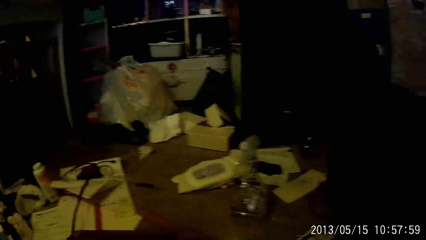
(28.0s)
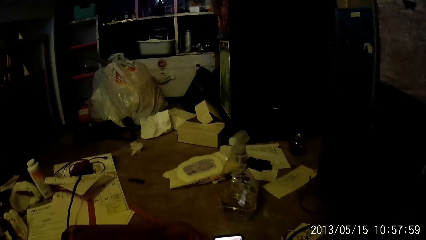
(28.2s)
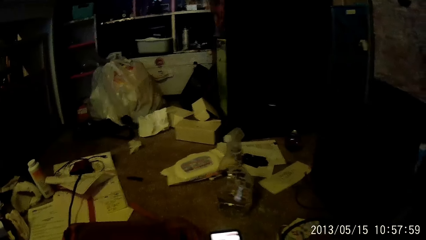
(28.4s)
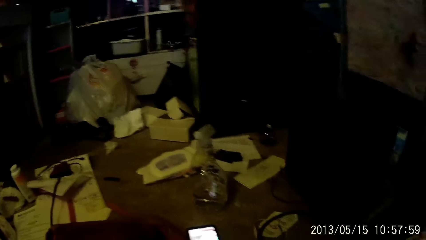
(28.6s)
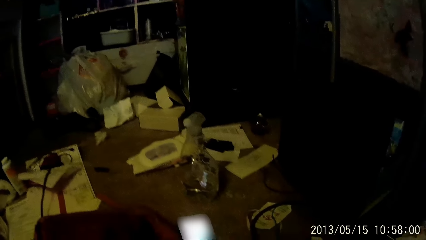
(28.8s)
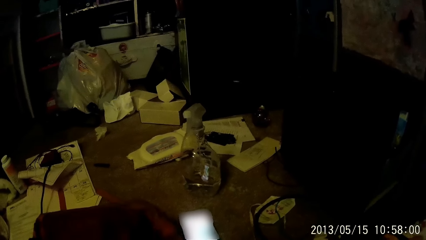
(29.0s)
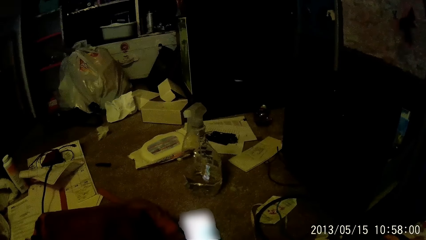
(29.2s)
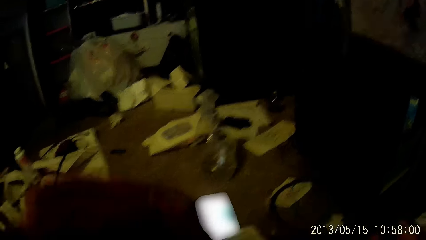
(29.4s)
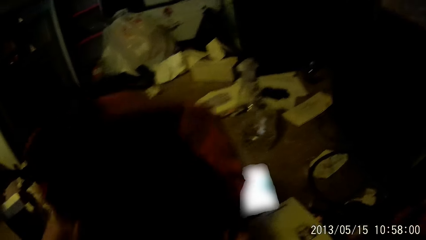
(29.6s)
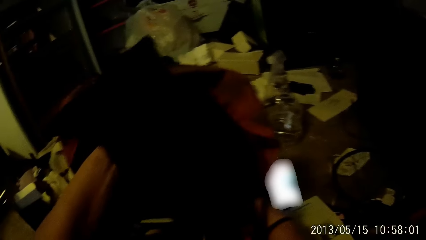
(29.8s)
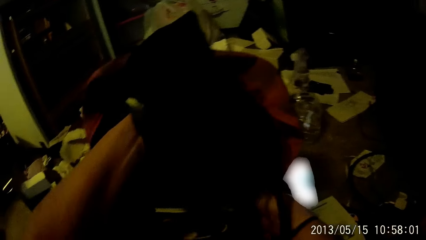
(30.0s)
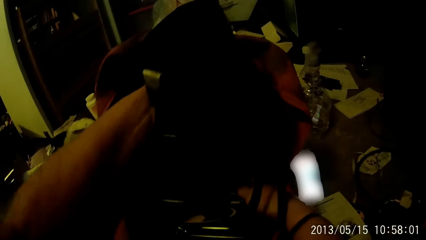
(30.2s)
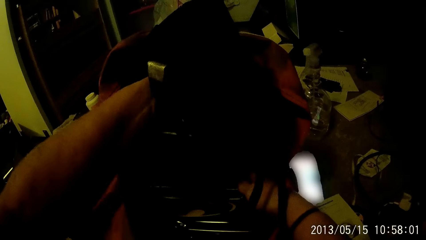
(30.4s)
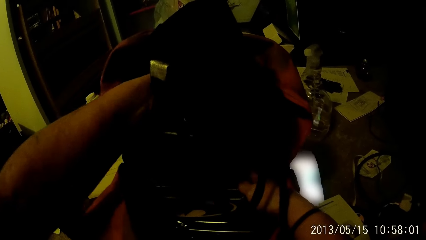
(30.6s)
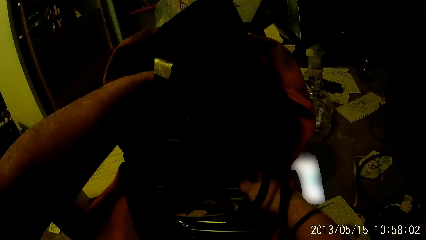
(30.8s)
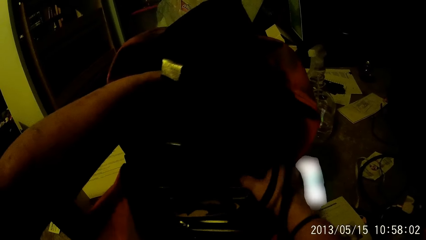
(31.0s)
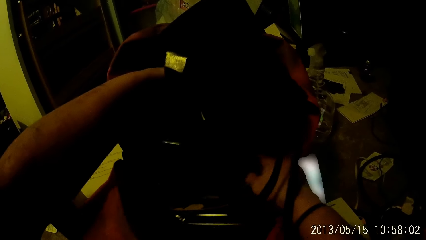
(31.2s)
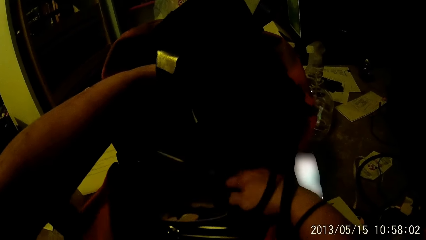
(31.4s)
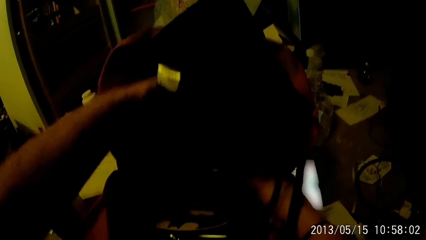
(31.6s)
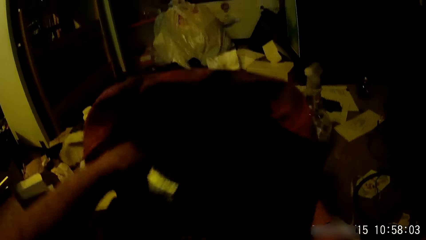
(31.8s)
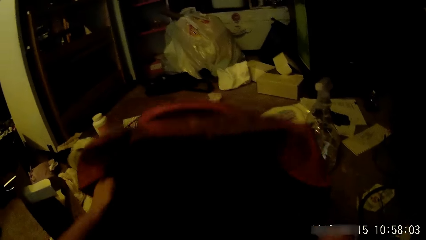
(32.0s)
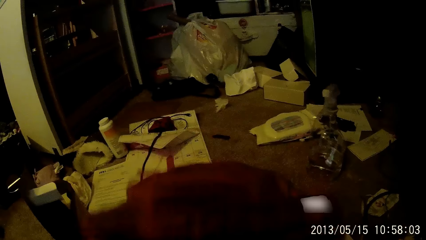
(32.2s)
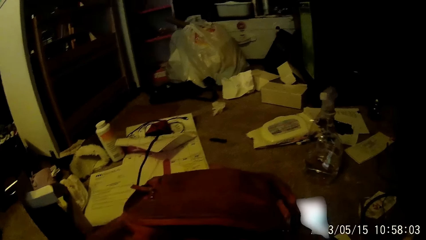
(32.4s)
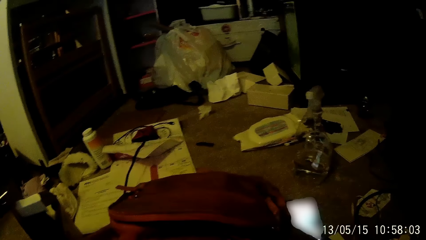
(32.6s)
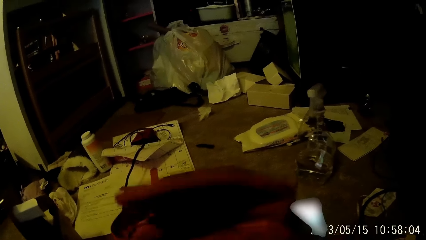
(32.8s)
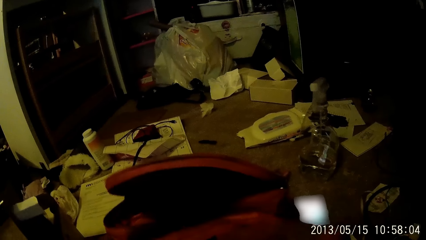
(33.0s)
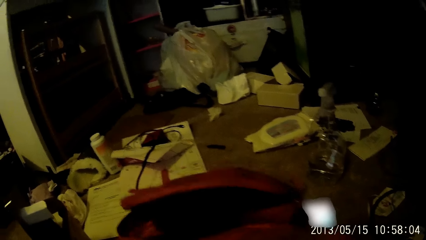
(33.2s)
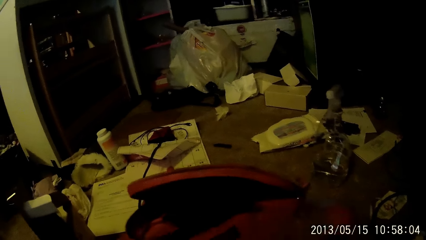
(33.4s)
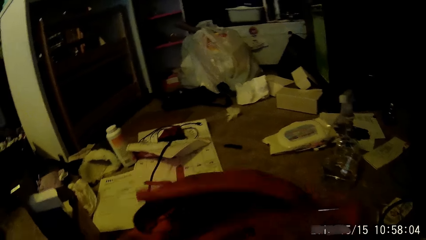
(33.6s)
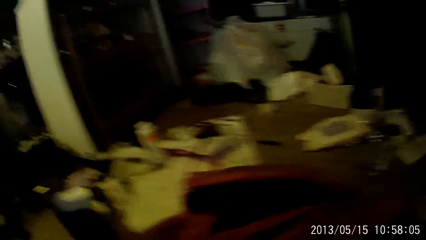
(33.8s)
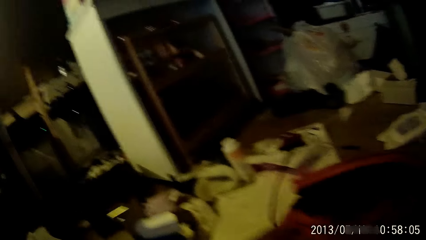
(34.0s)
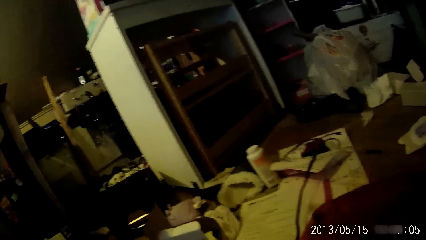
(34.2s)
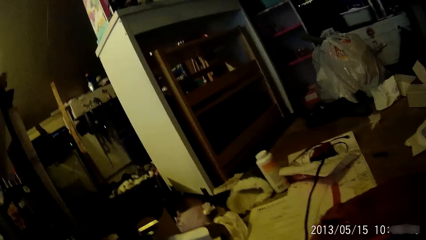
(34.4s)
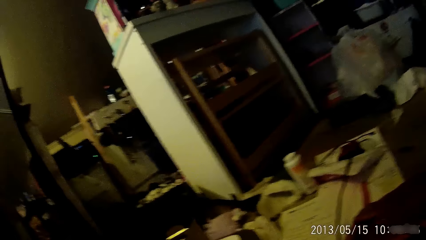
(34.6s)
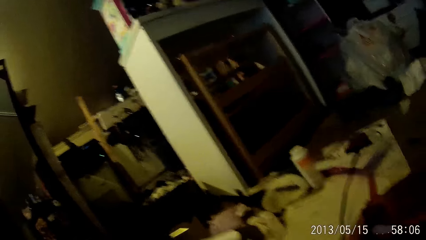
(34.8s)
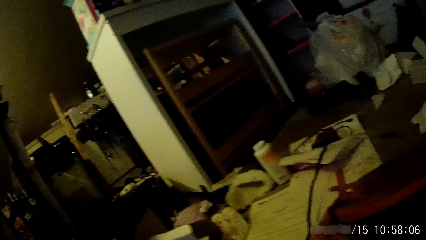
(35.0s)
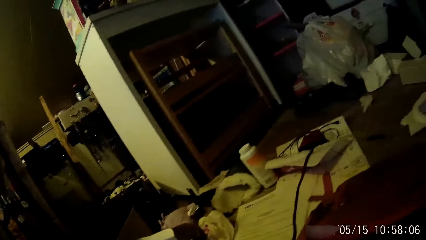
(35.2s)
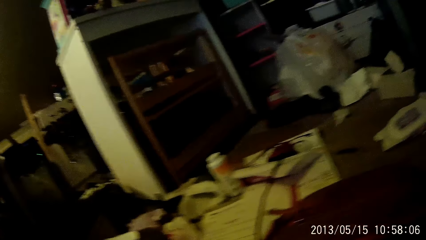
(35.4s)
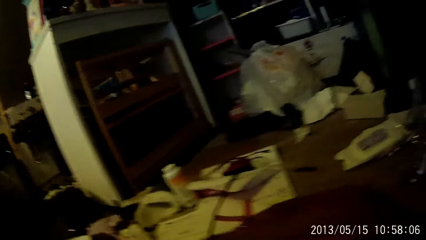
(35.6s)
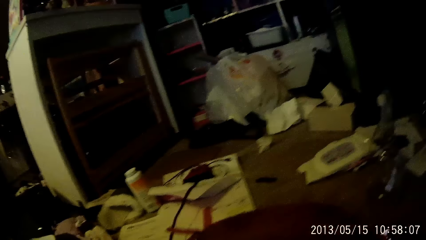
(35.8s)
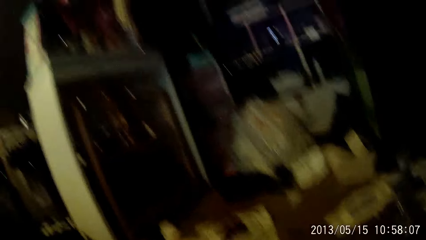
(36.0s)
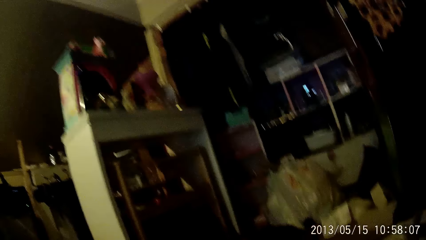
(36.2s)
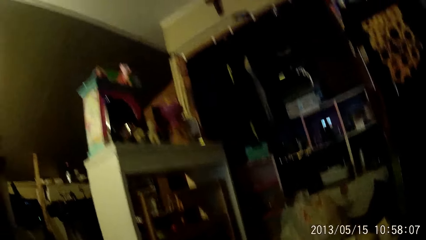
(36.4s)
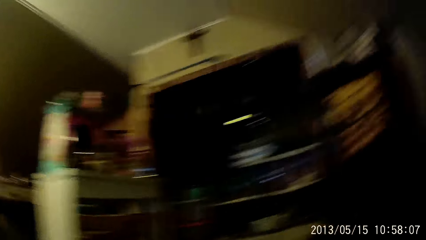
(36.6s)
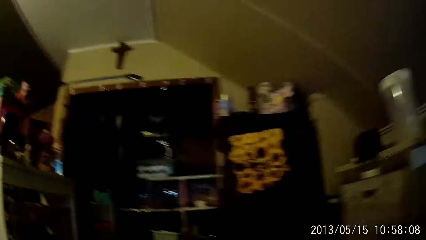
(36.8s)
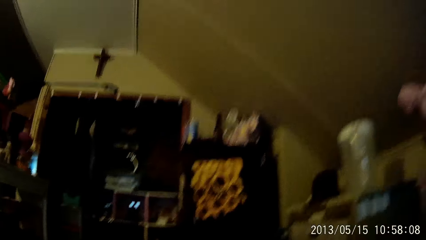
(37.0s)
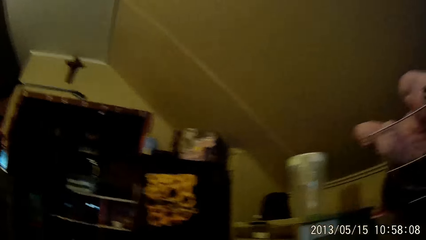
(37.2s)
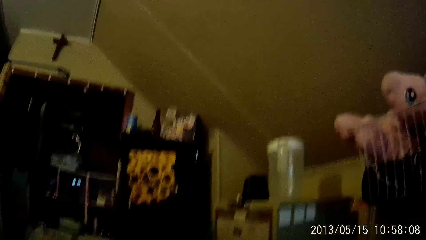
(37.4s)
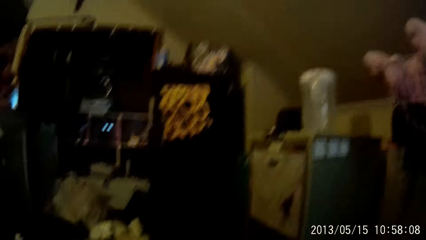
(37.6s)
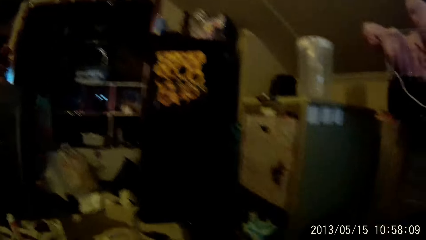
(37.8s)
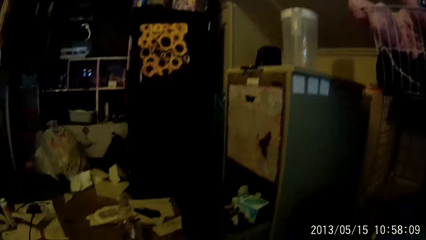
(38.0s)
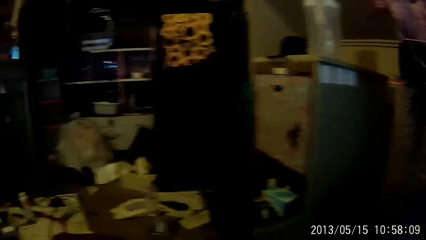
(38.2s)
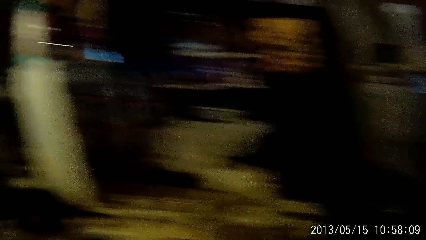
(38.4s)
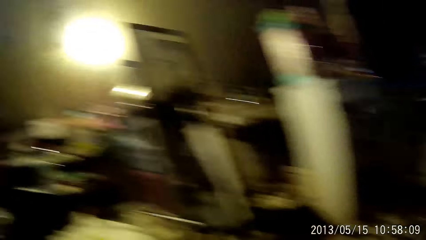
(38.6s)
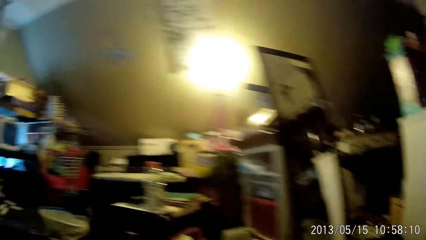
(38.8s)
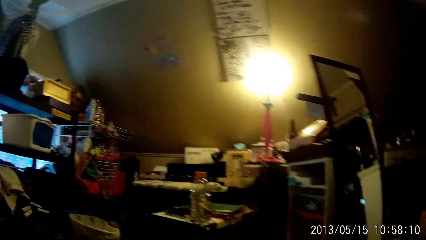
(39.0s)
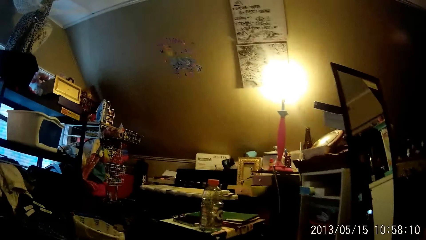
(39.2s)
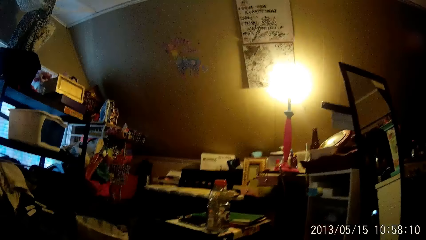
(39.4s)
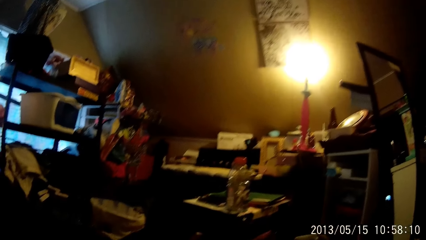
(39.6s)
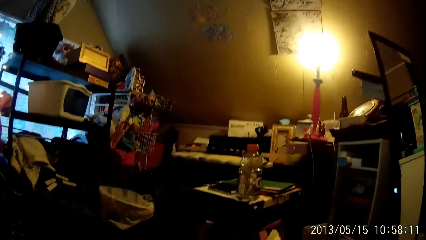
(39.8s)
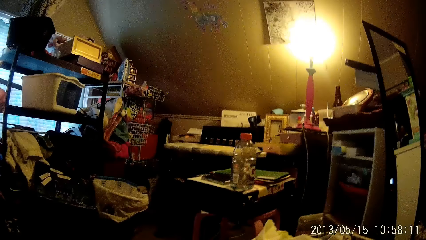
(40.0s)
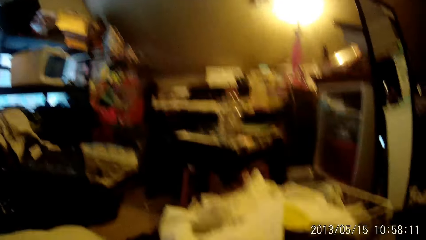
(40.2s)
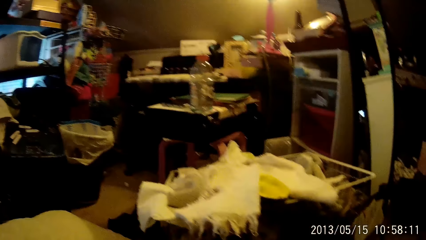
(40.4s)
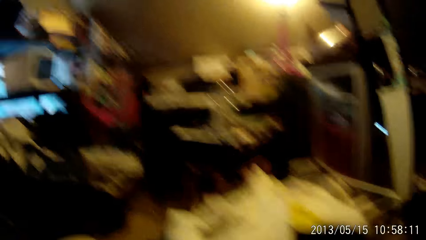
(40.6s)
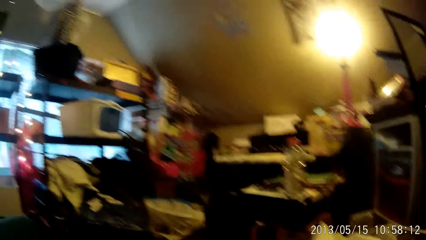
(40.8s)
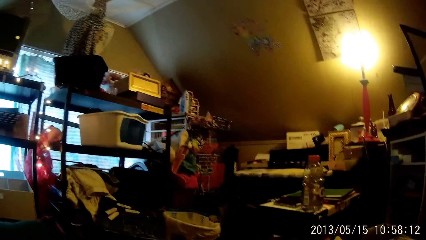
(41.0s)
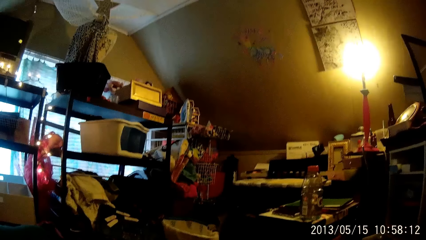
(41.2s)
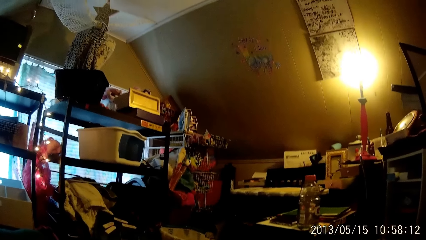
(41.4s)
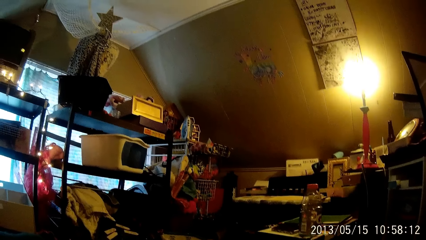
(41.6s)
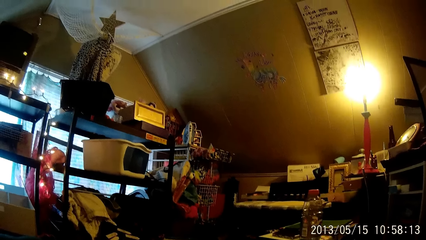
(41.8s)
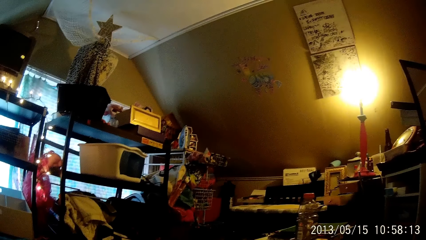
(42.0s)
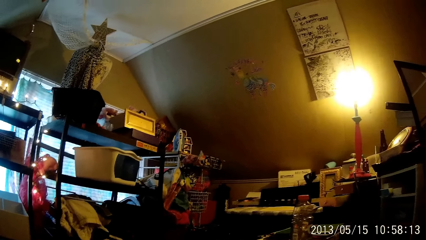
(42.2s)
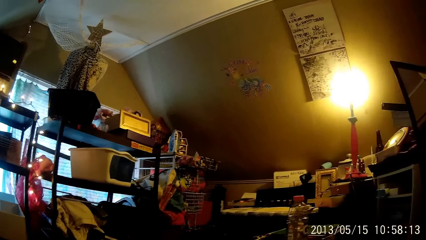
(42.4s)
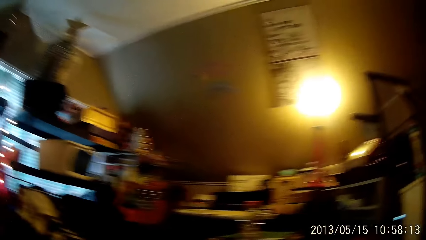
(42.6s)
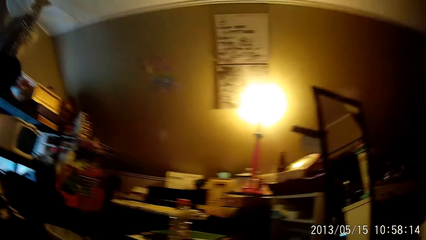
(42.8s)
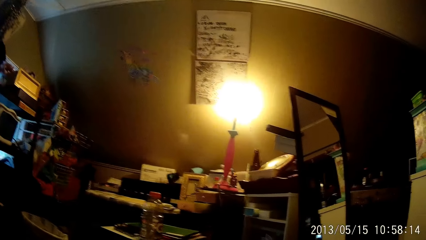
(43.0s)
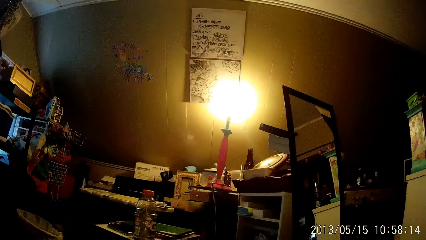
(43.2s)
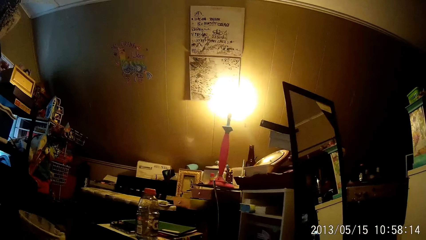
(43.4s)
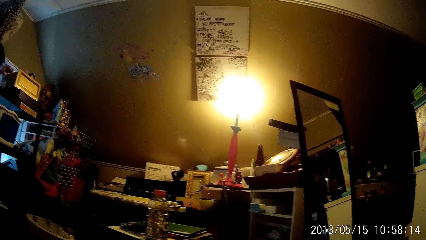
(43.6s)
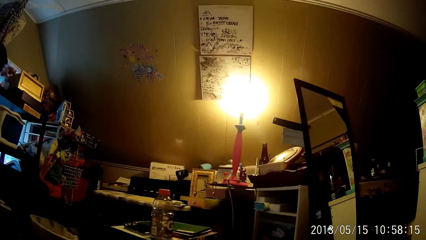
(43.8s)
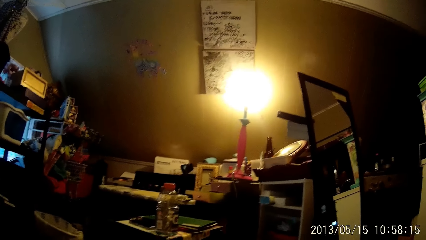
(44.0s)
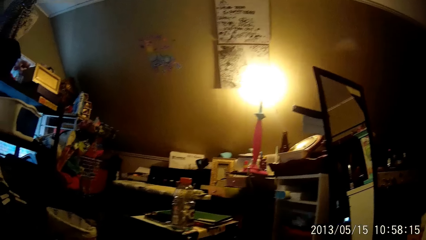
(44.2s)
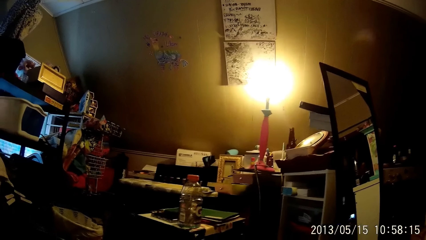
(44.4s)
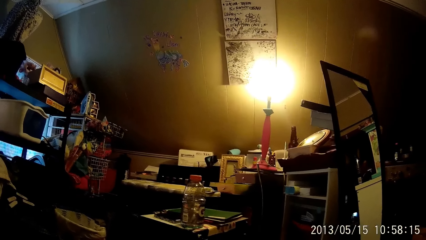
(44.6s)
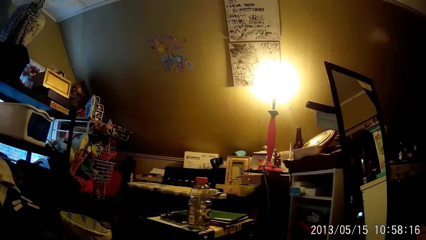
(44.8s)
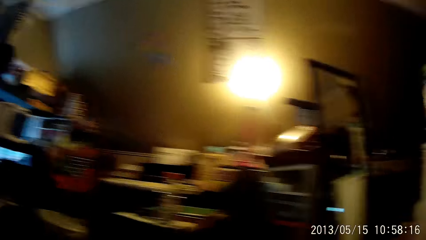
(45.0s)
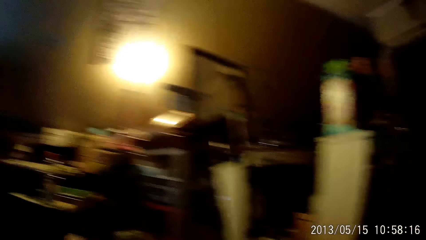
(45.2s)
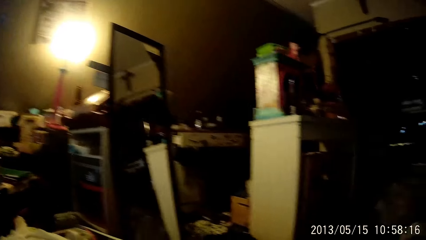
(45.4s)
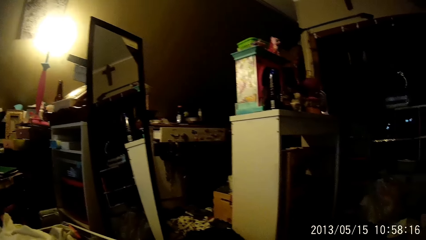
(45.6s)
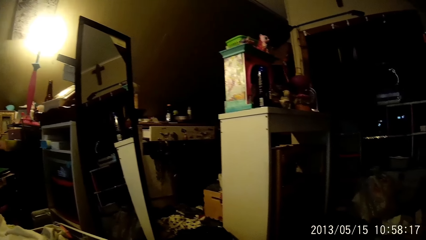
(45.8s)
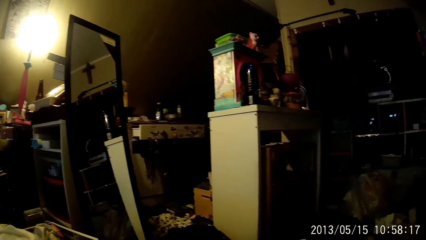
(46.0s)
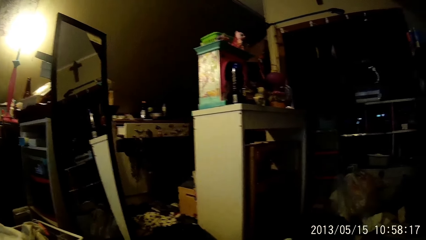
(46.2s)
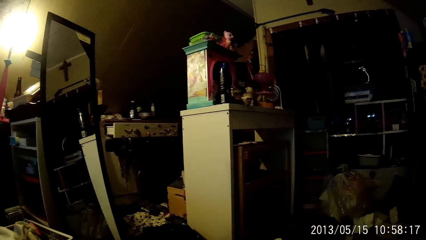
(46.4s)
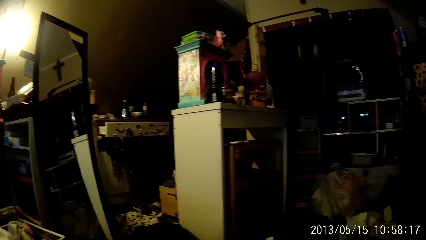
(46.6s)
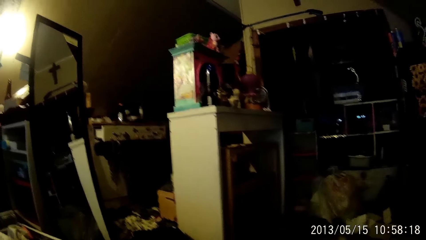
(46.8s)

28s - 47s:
The camera wearer searches through the bag with both his hands. He looks around.
